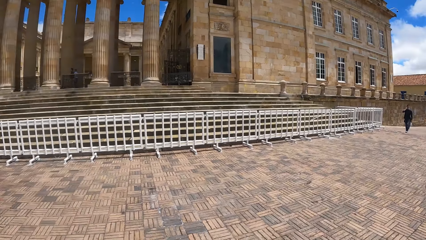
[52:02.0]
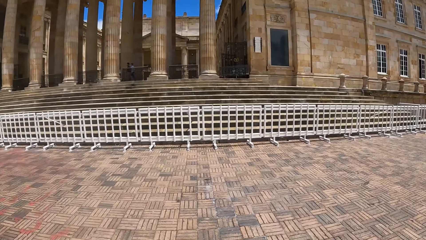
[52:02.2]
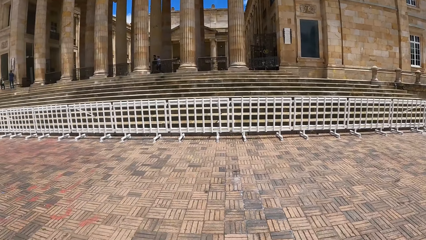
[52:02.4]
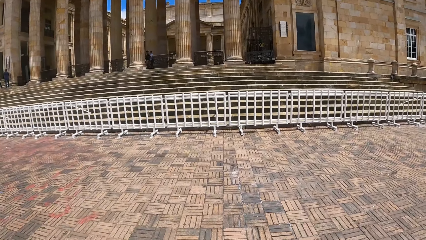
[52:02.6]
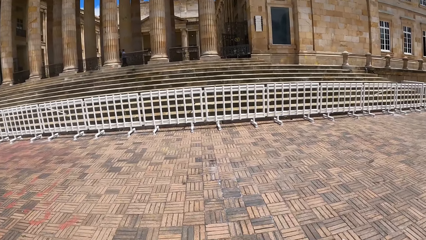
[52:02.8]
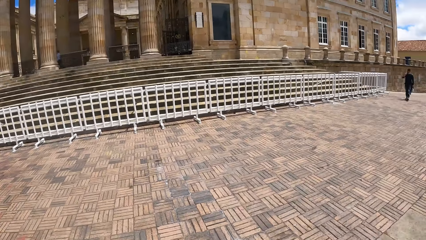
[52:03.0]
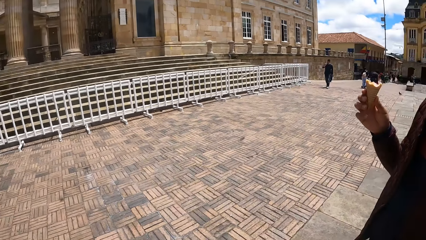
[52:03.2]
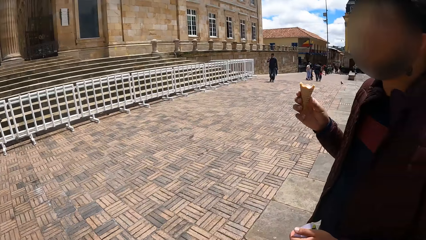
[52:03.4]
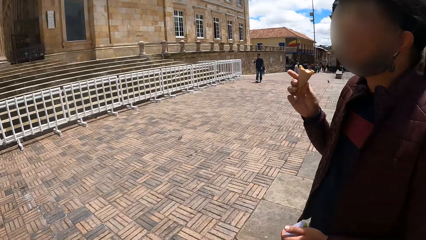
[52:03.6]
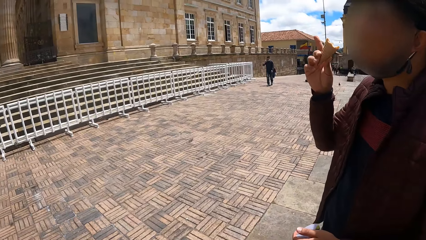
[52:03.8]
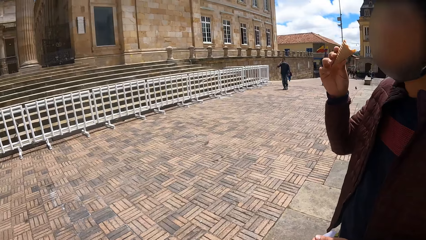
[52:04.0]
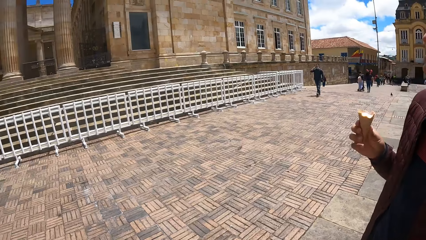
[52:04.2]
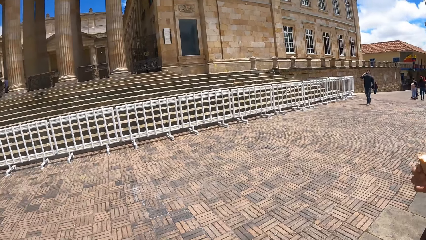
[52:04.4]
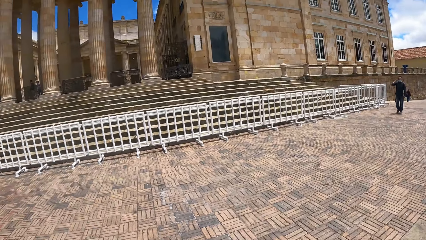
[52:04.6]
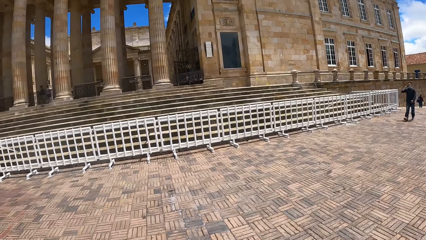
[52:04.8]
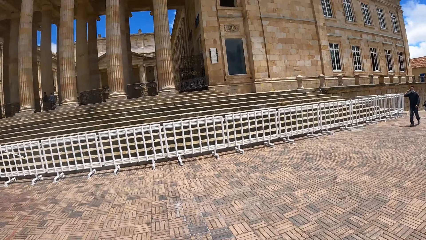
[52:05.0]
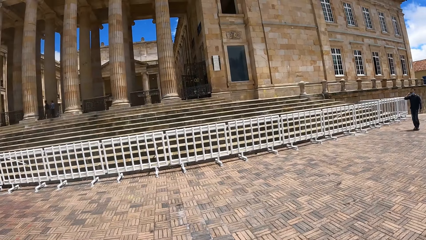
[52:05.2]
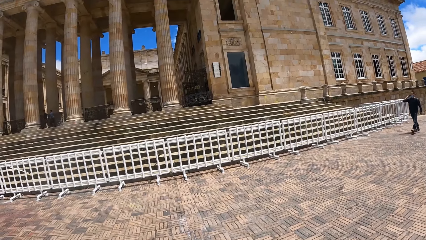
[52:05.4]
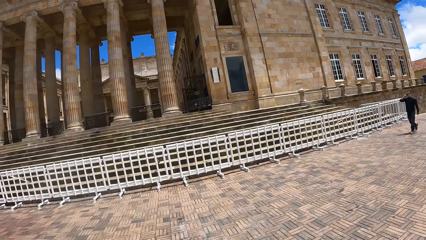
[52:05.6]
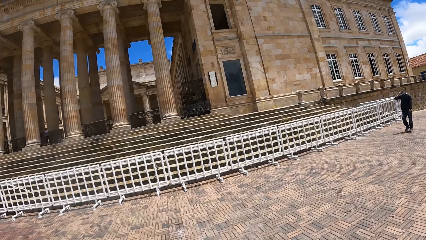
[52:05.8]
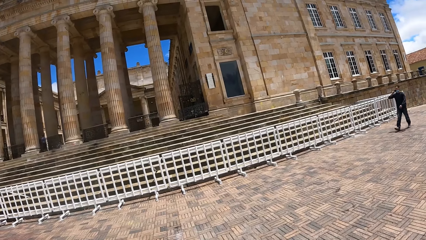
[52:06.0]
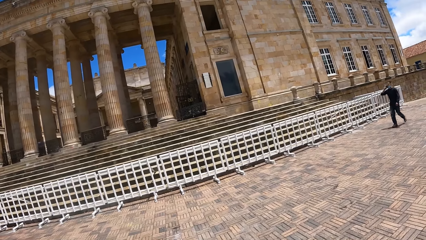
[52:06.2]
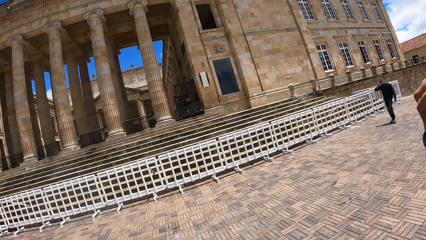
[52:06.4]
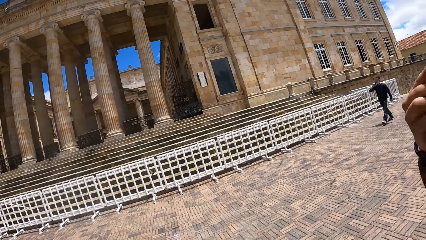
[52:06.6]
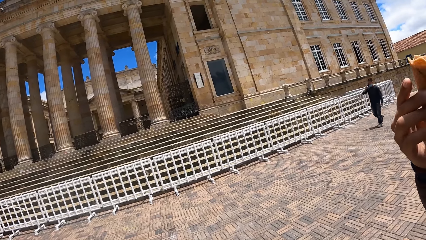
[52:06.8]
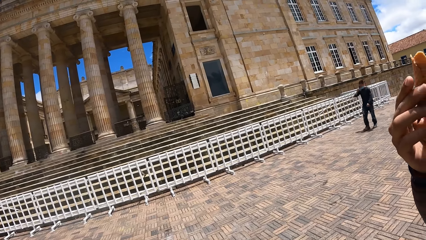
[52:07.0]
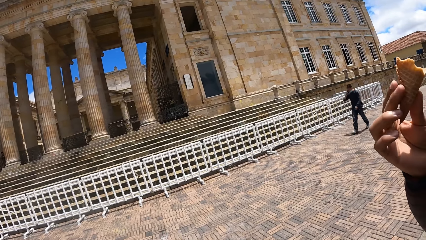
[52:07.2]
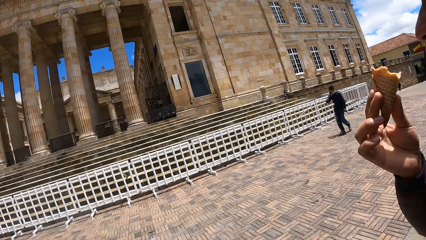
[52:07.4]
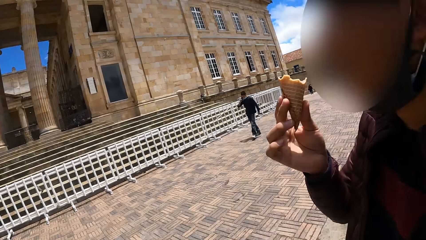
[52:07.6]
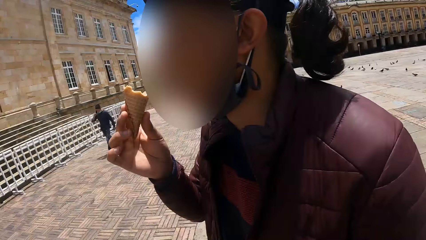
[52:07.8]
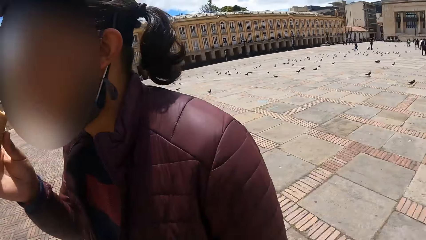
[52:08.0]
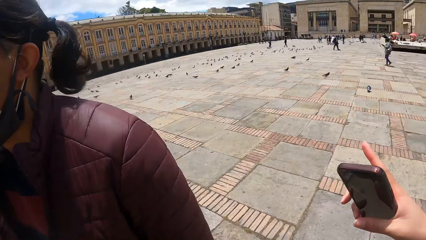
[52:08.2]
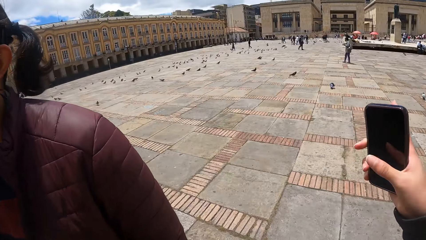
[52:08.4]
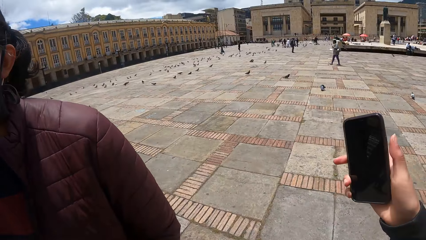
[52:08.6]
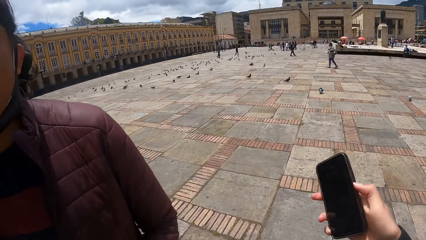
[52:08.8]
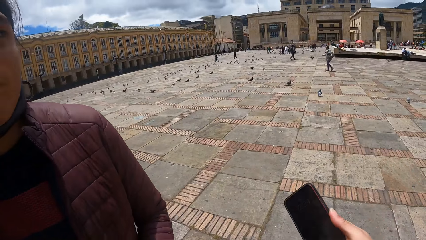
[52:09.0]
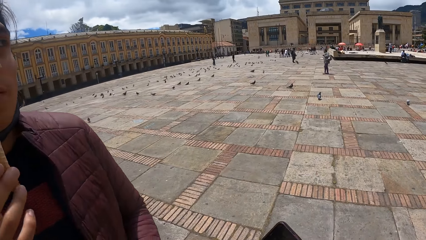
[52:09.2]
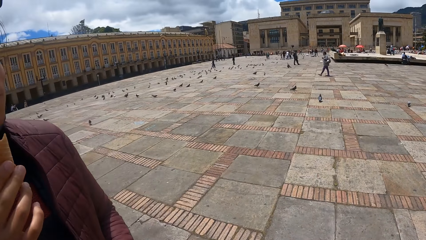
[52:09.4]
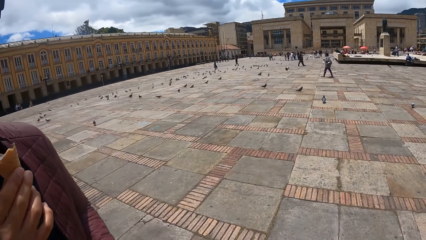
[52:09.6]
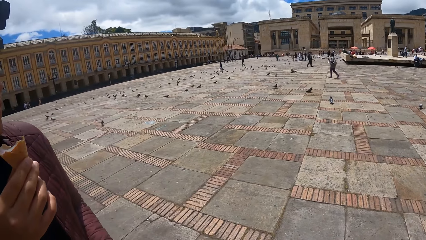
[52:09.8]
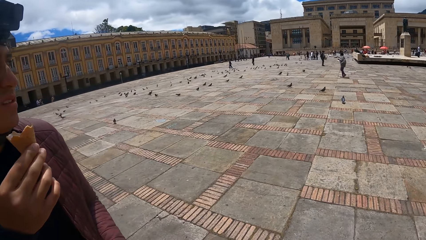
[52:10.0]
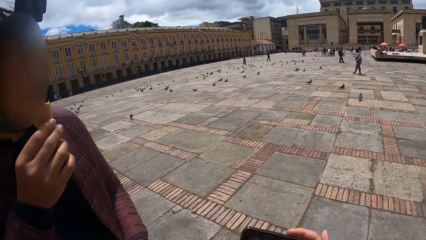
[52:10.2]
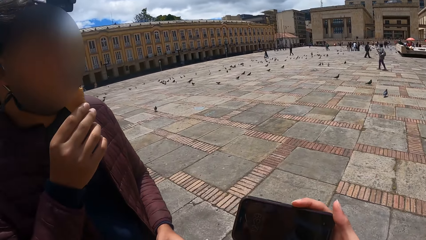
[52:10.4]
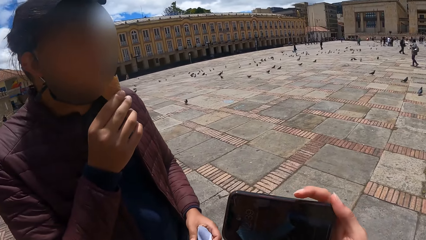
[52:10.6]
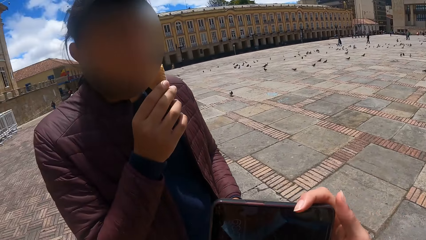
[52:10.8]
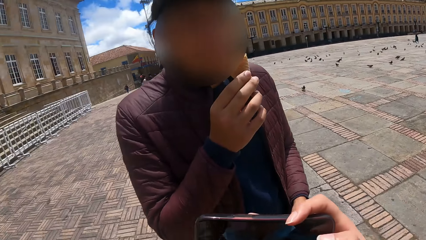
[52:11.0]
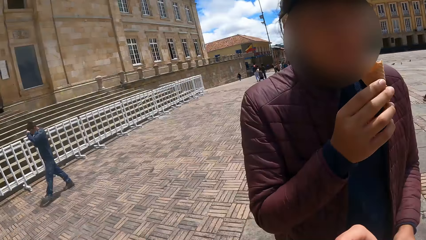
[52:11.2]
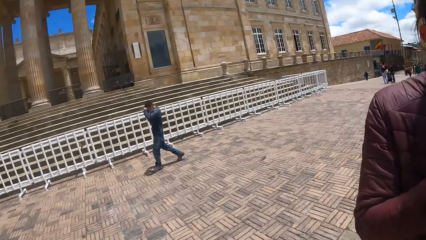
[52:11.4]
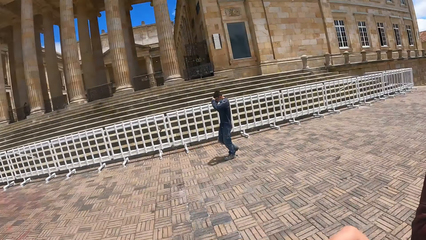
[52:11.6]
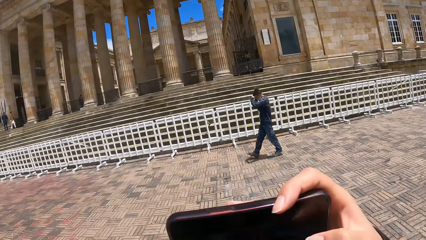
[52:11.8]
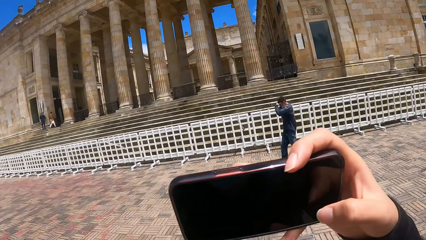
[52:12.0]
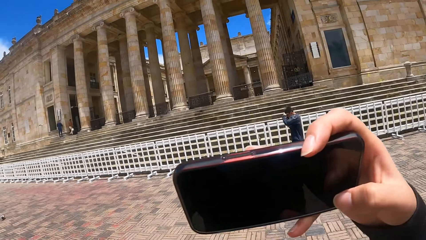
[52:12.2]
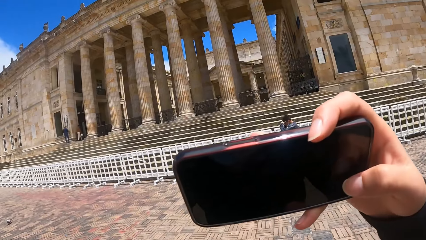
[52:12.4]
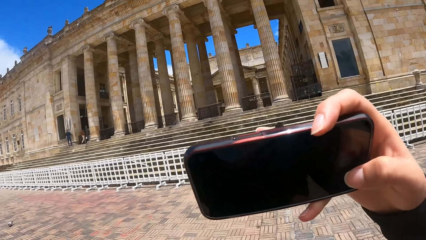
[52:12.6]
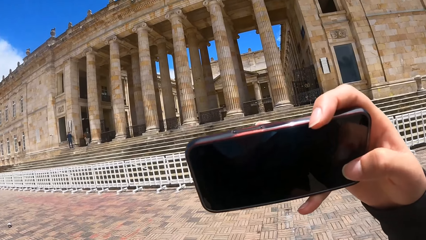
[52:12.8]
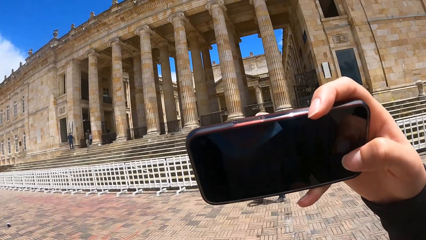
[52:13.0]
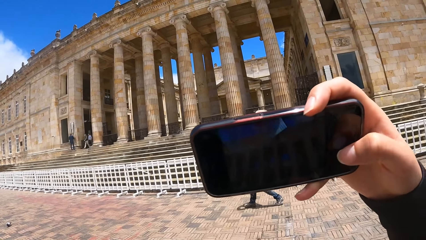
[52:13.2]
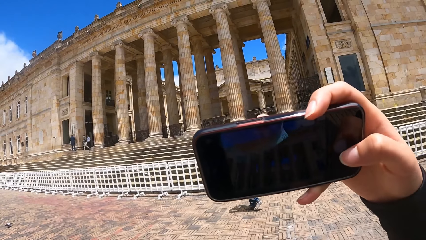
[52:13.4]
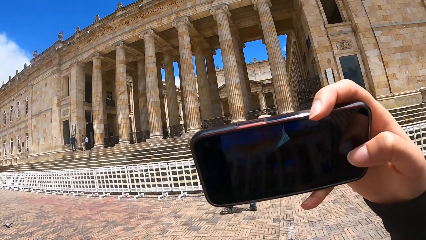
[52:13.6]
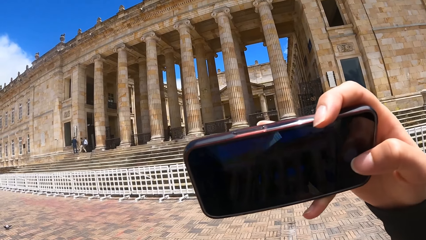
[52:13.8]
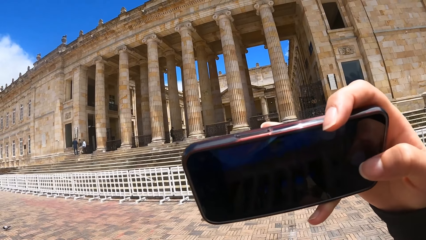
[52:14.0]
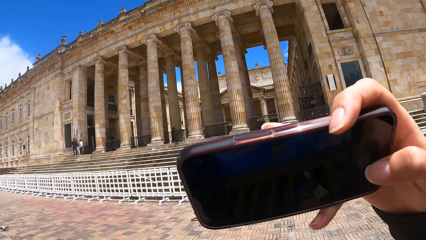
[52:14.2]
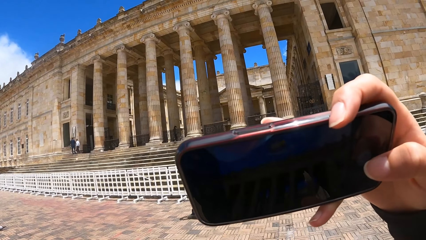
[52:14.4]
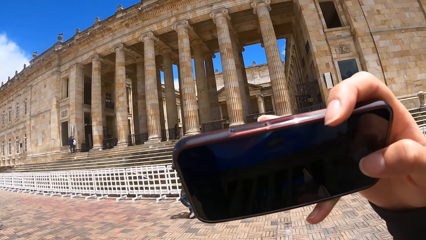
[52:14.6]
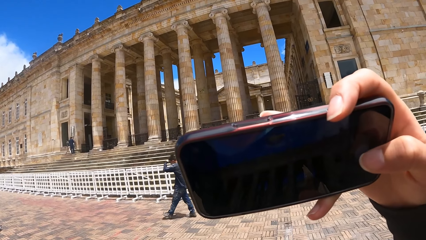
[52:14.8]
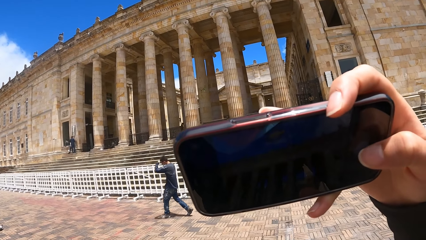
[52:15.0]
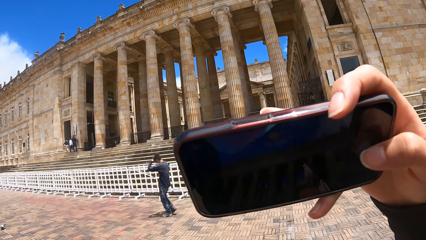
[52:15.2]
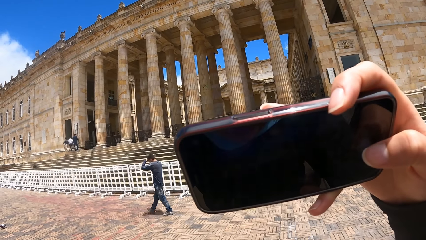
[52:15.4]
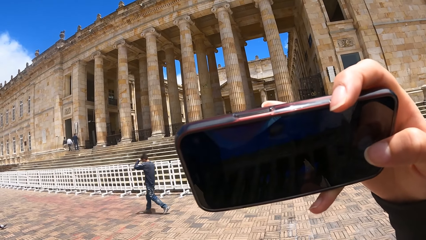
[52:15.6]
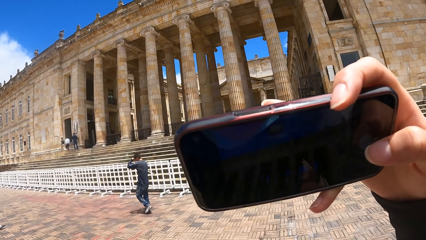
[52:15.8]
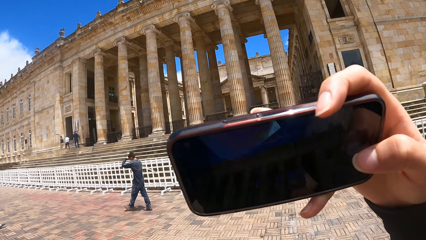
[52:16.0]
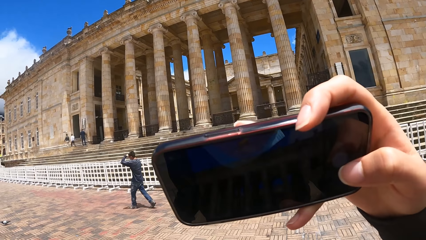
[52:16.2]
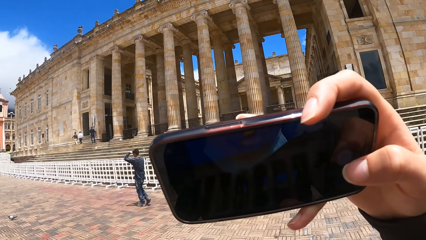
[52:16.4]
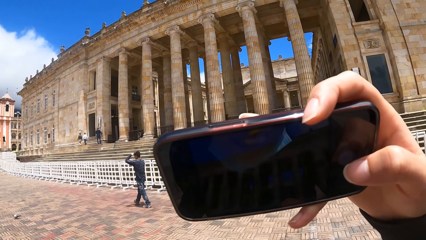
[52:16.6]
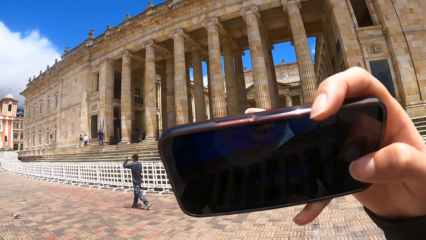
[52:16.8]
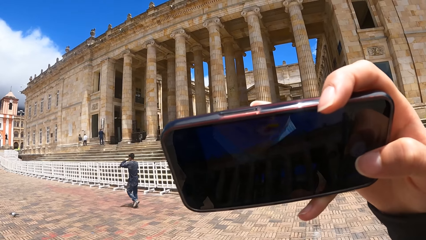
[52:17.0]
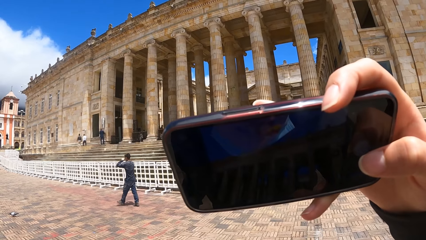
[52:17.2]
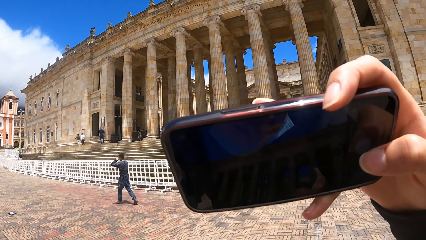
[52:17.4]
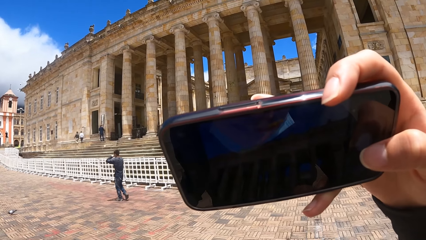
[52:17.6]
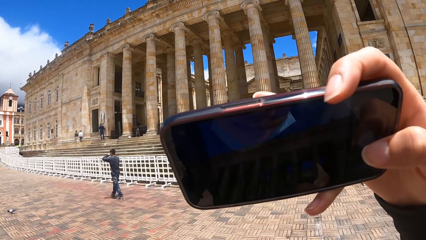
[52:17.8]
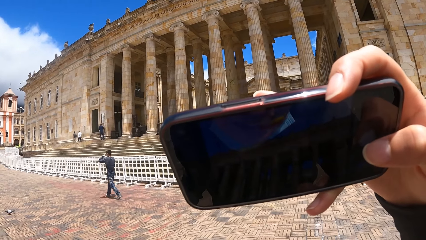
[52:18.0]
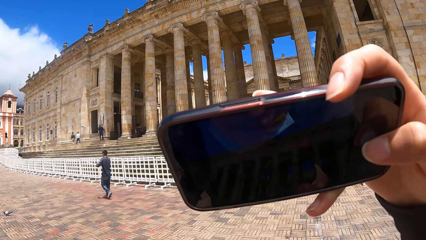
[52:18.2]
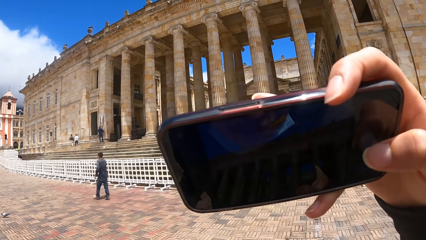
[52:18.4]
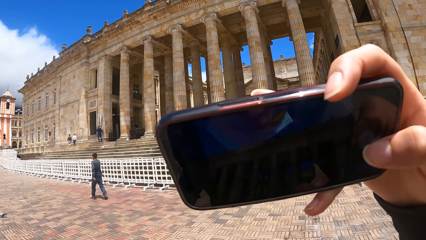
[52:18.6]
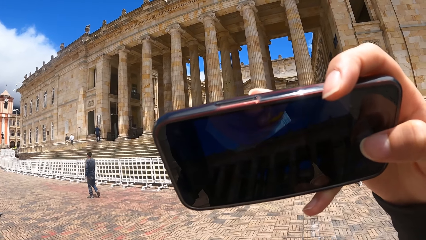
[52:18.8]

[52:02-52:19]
A man eats ice cream. The camera wearer looks around the building. The man looks around the building. The camera wearer looks around the building. They look at the birds. They remove a phone. They hold the phone. They take a selfie.
